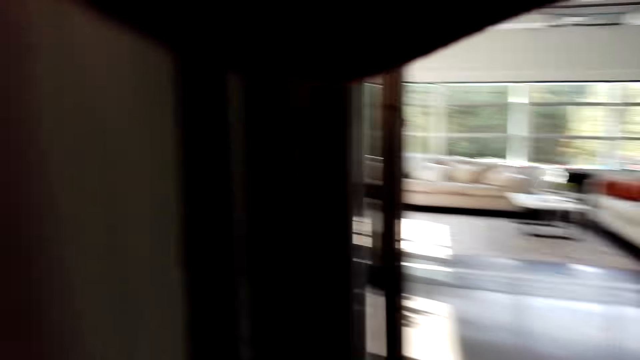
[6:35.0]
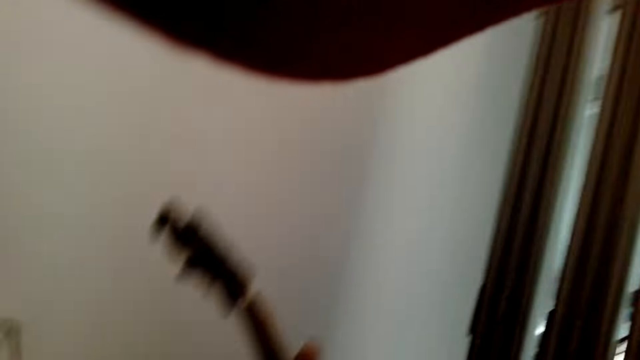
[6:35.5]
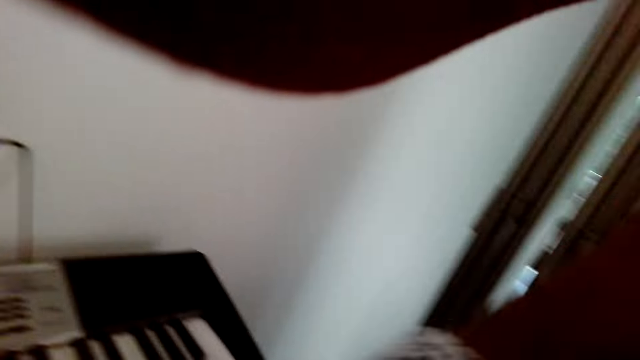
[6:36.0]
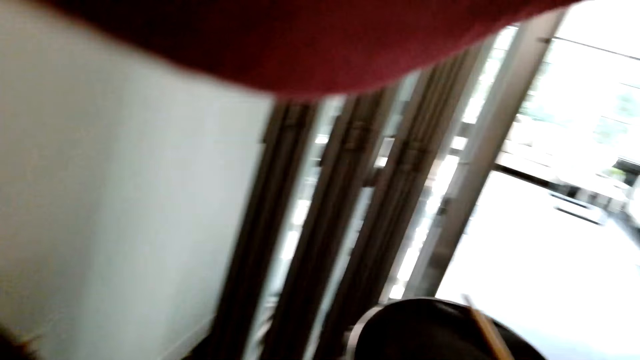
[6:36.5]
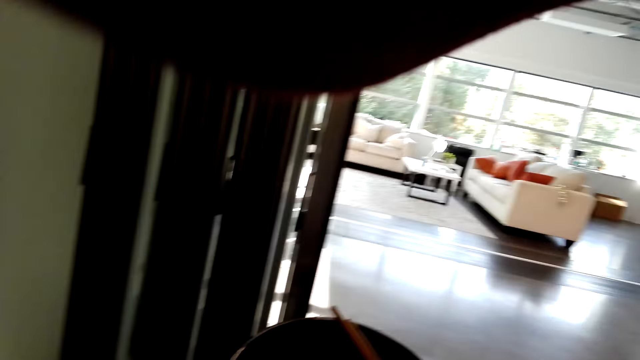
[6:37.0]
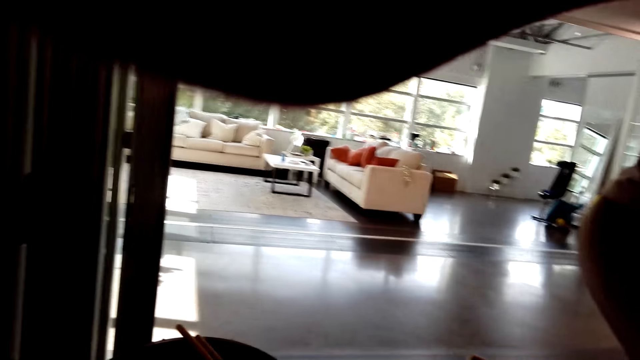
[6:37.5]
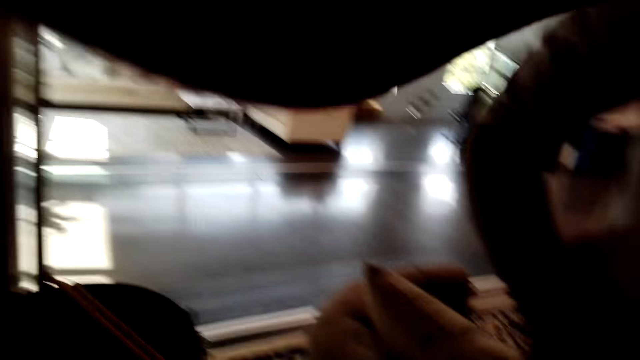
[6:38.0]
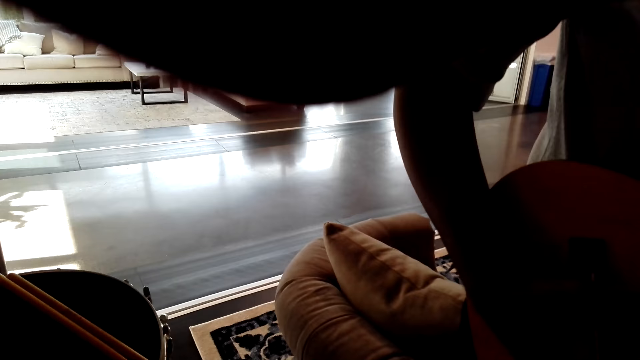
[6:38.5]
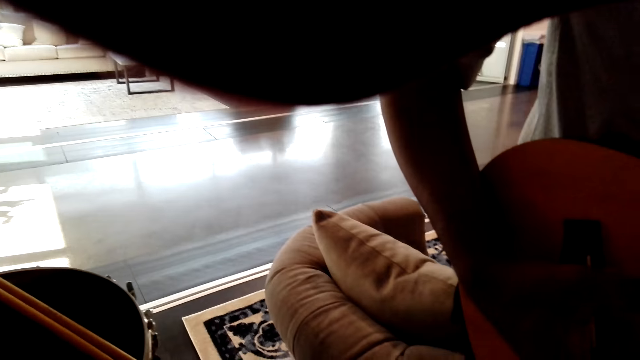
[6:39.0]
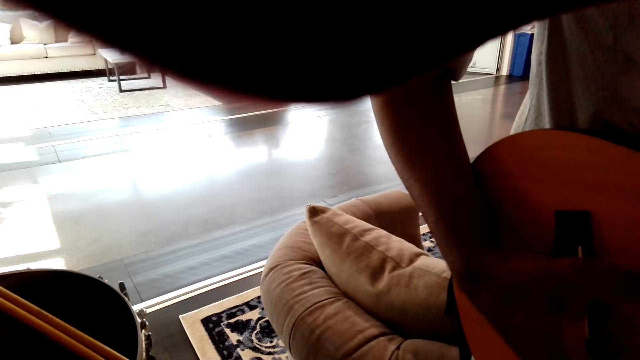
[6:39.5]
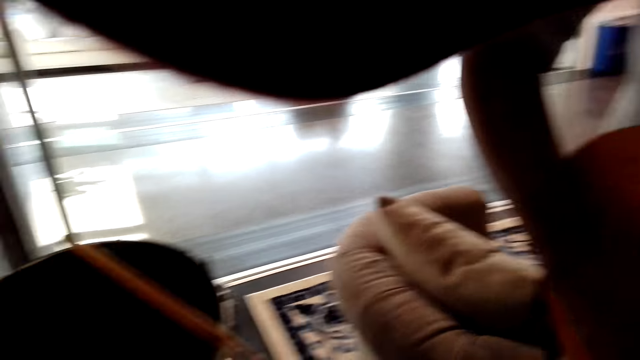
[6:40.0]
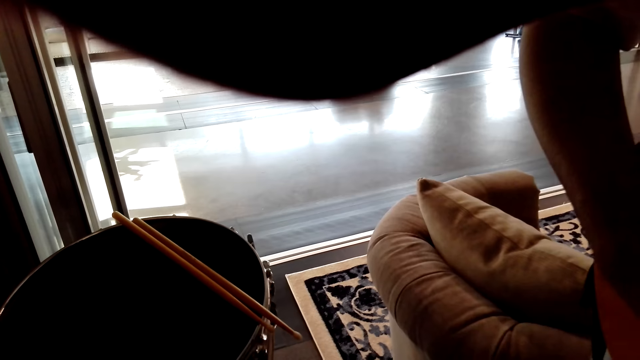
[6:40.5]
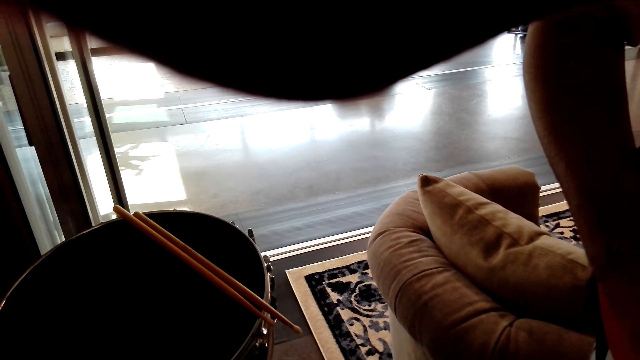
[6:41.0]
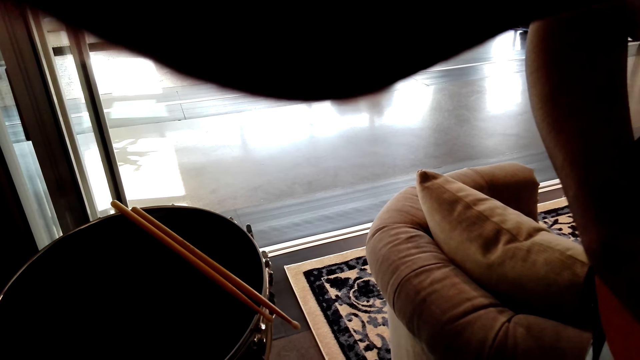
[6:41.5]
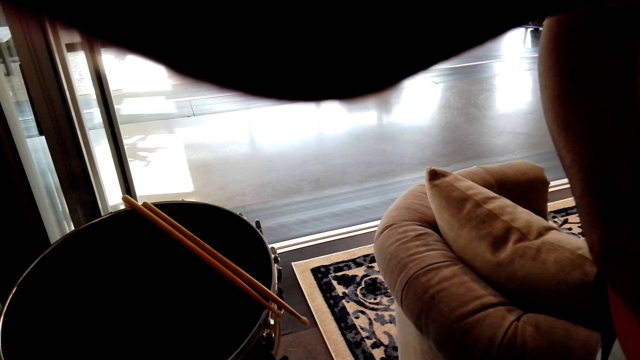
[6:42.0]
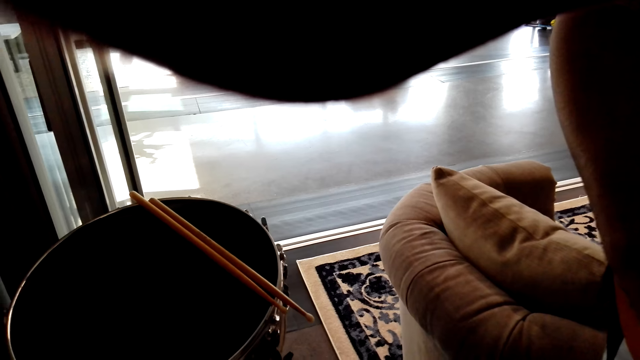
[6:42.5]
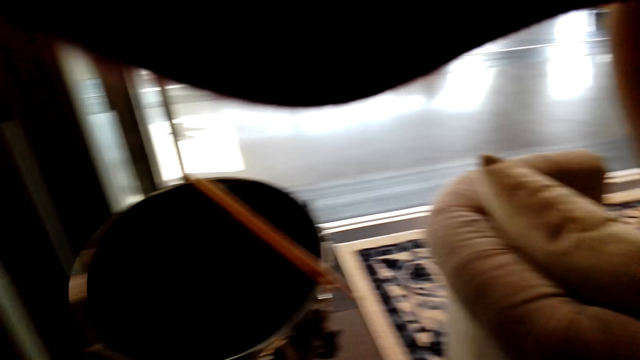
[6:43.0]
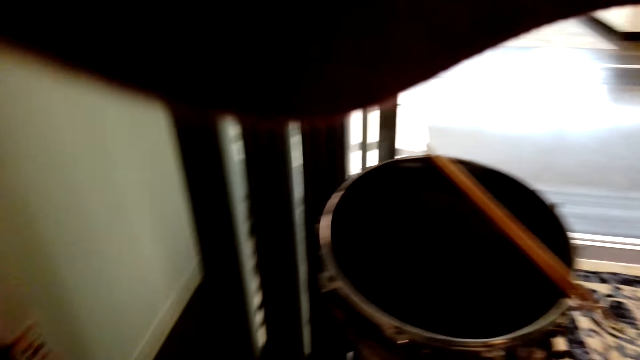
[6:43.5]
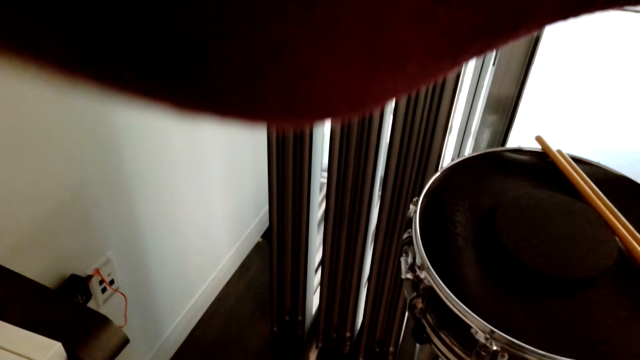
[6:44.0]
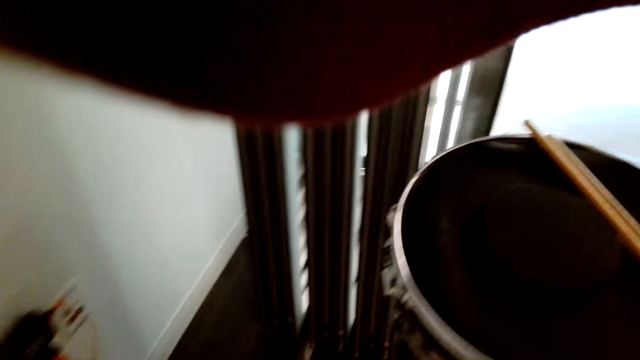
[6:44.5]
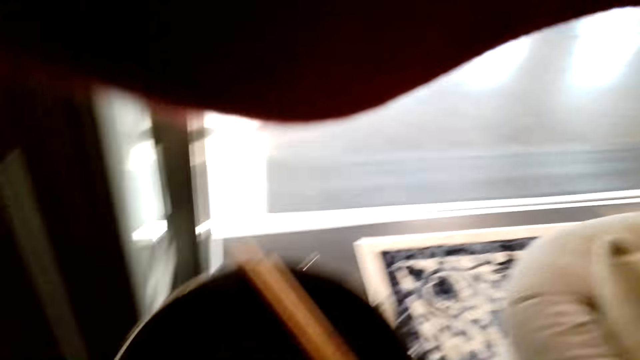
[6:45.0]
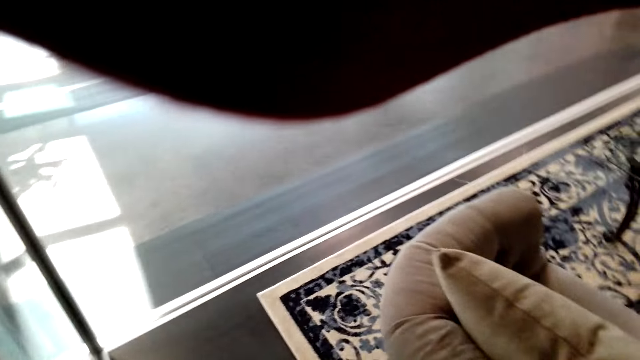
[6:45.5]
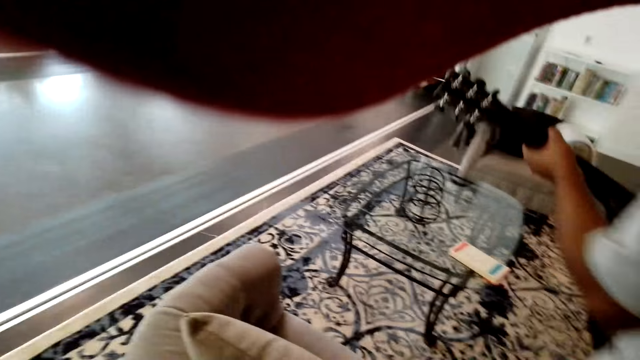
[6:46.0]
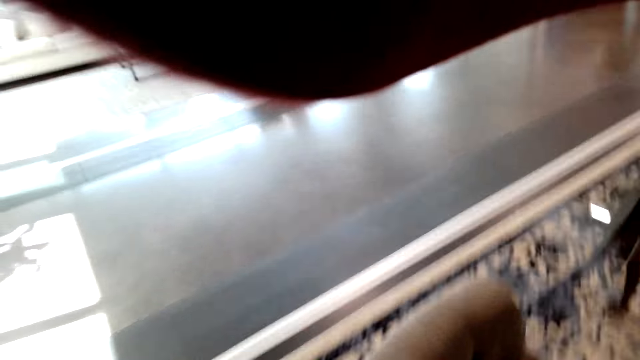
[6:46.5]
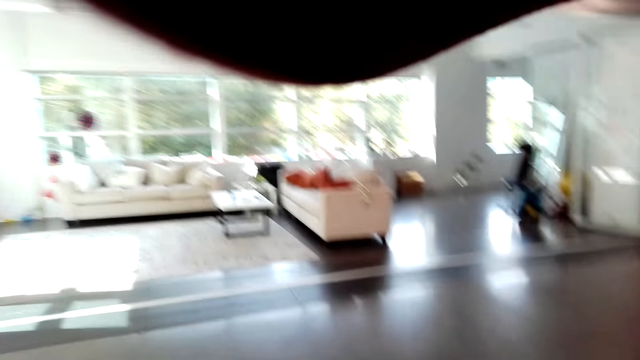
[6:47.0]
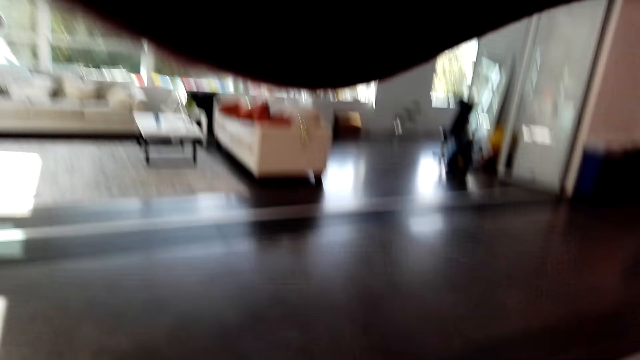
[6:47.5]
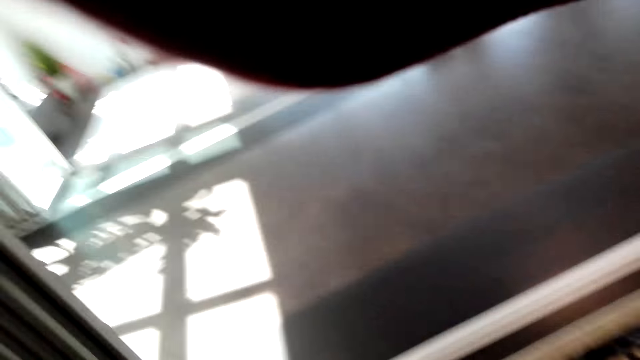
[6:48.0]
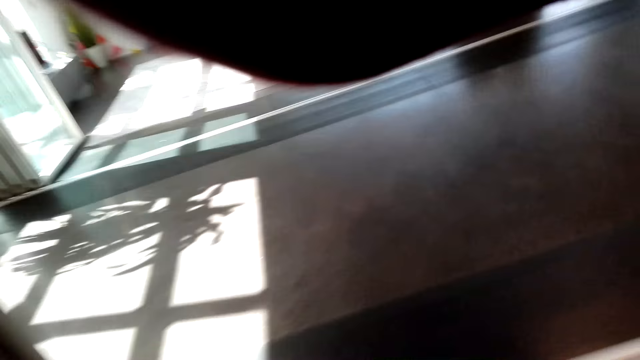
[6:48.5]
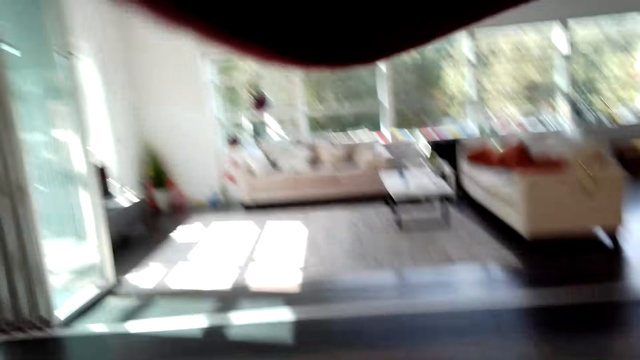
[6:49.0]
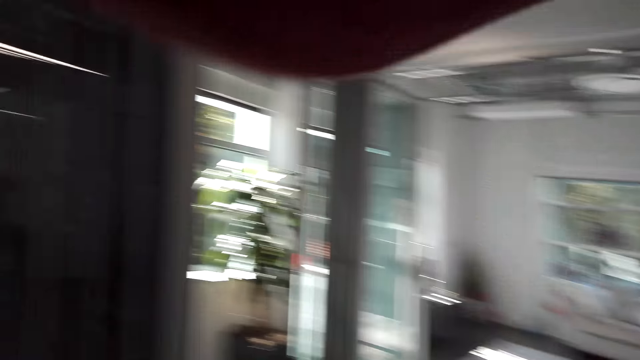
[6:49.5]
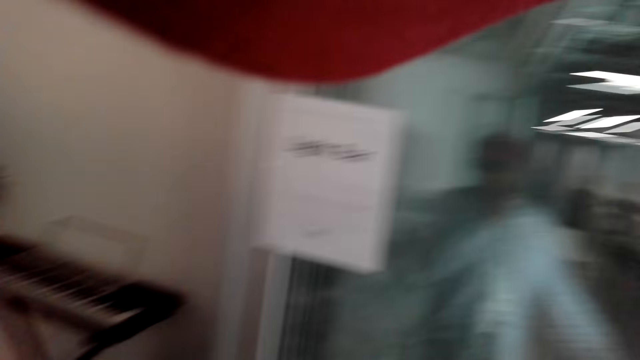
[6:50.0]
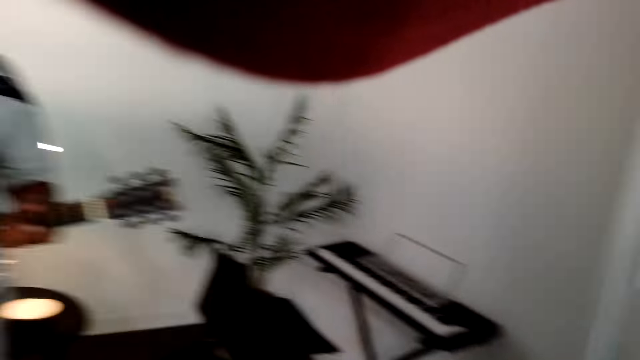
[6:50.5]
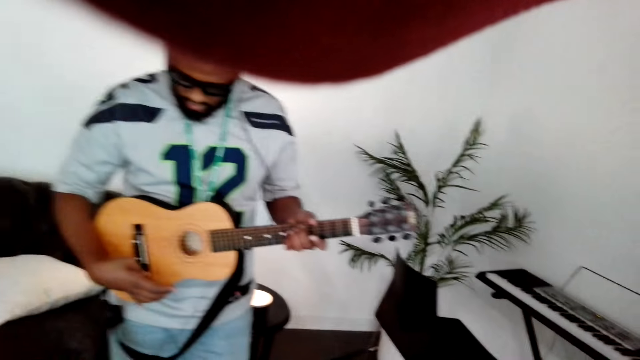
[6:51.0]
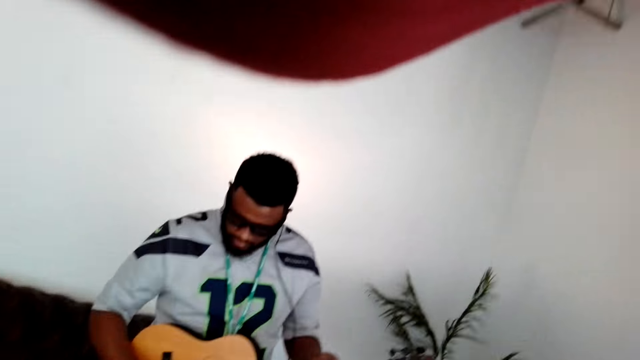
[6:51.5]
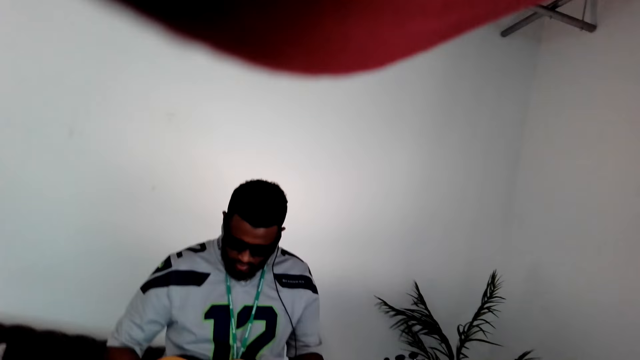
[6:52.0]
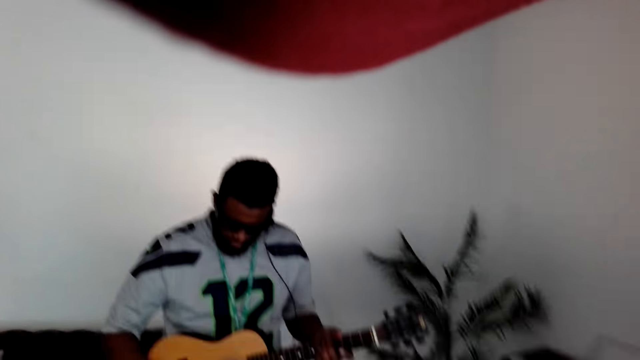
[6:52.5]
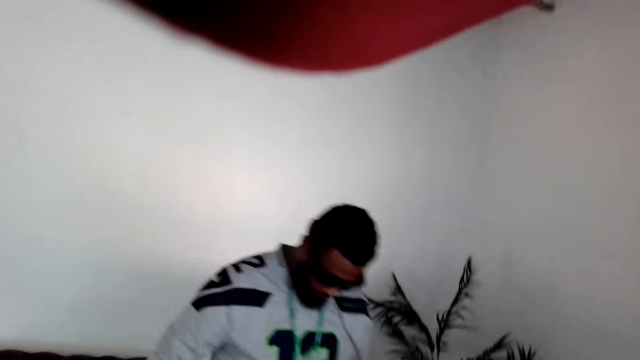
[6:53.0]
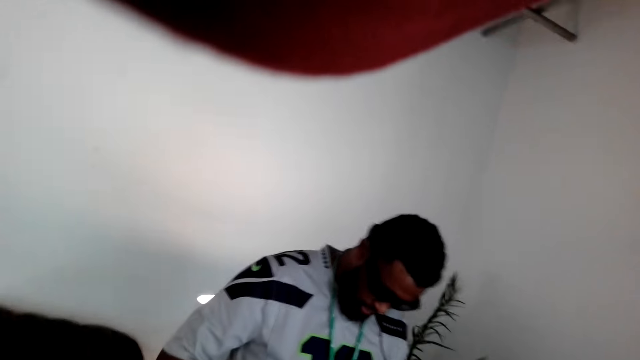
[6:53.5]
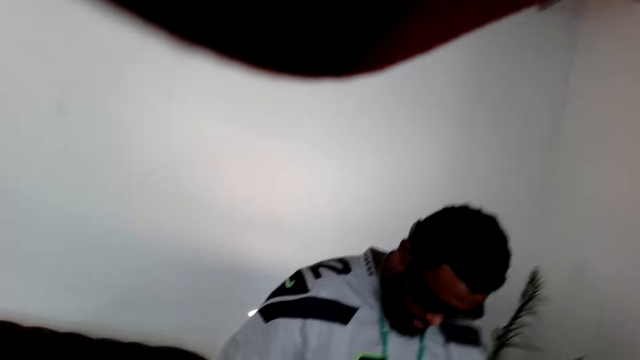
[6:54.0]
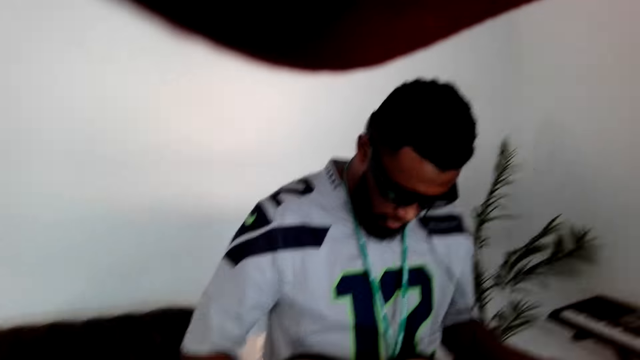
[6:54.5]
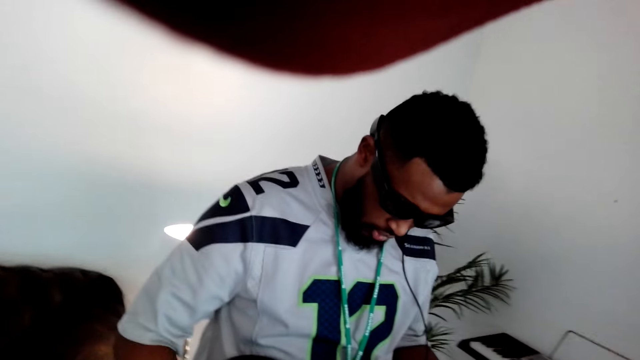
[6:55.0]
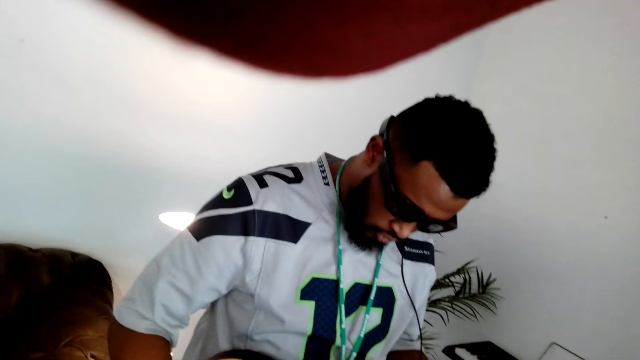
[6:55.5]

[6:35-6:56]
The camera wearer gives a man a guitar. They look around. They wake up from the sit. They walk around the room. They look at the man. The man plays the guitar and speaks to the camera wearer.
